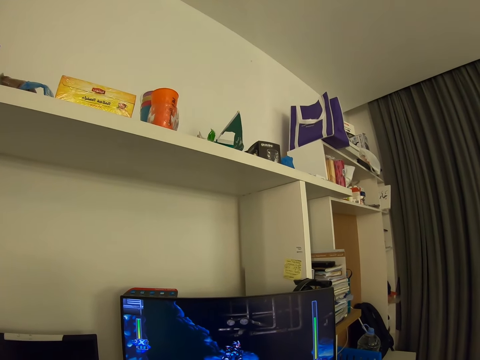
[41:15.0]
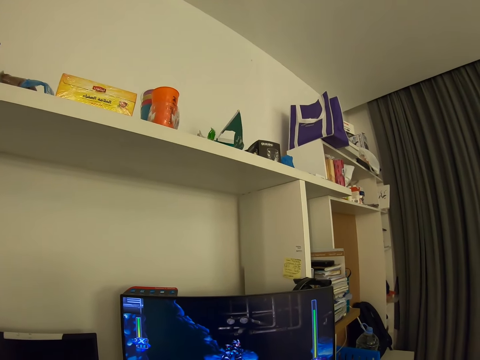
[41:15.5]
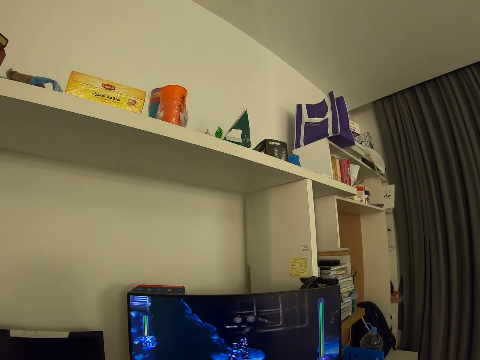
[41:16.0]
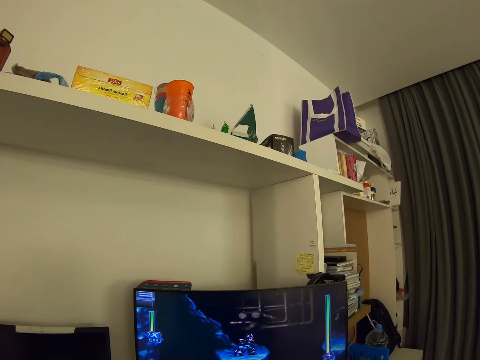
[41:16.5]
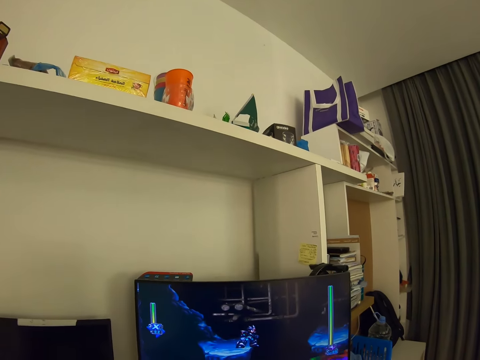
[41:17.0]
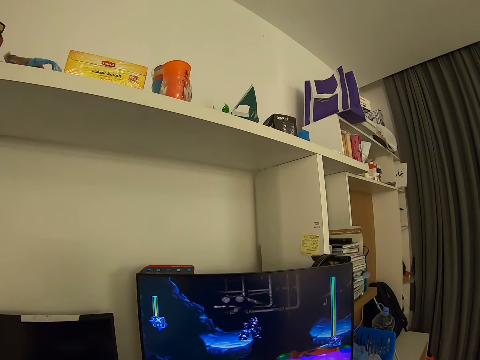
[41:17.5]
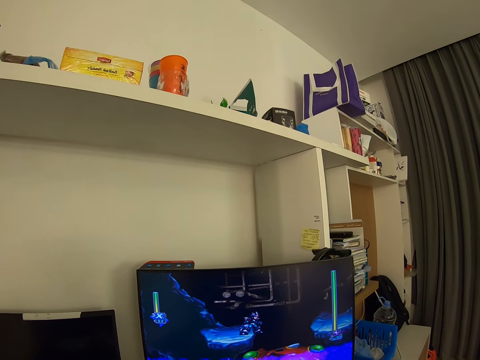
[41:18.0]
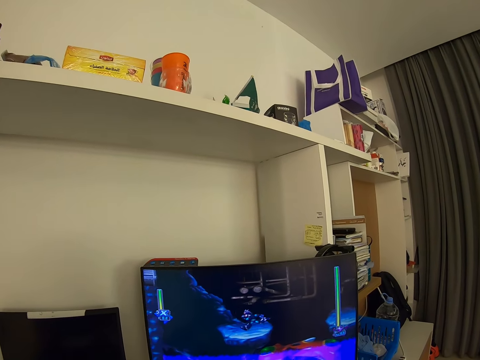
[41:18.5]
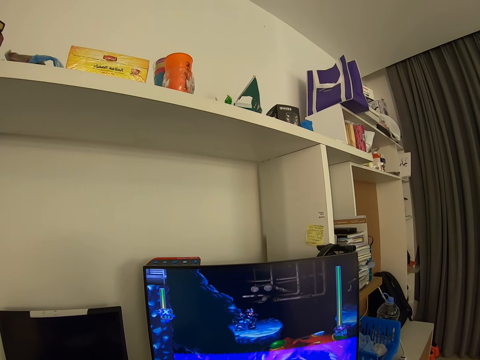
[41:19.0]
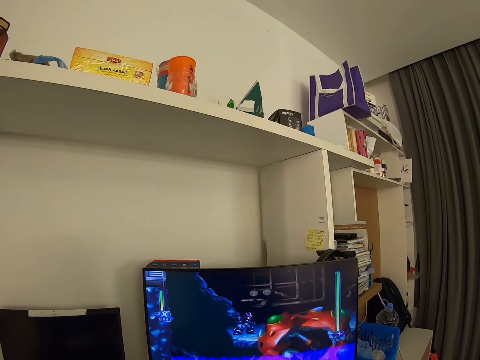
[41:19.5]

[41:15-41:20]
The camera wearer plays a video game on the computer.

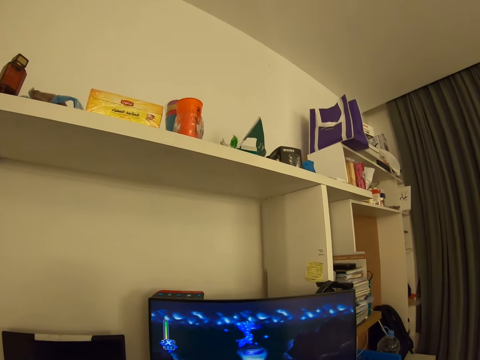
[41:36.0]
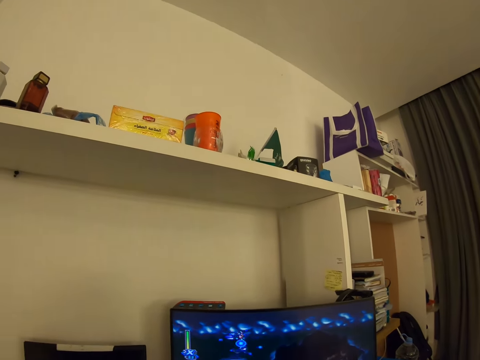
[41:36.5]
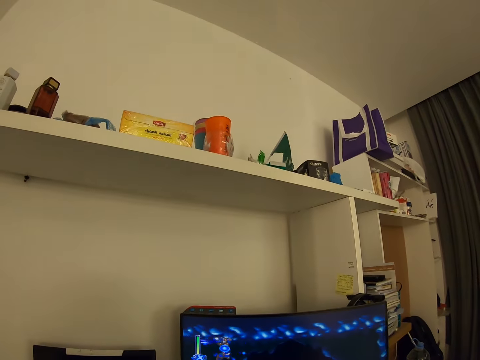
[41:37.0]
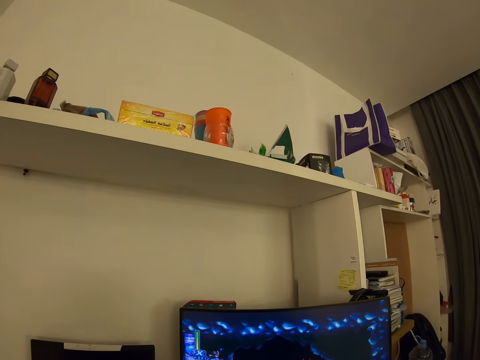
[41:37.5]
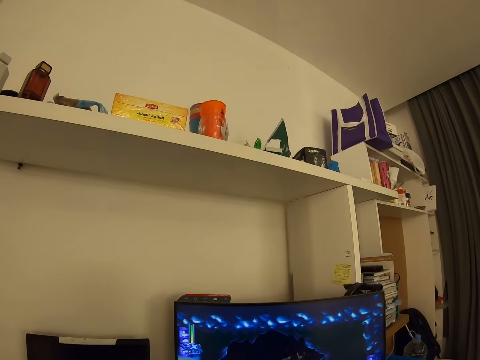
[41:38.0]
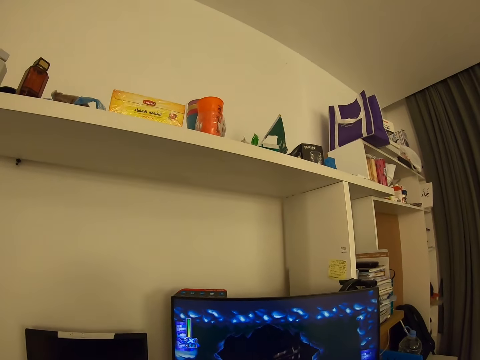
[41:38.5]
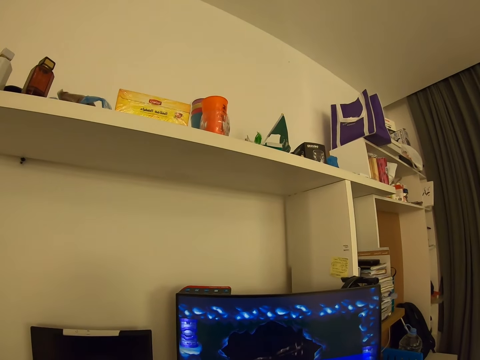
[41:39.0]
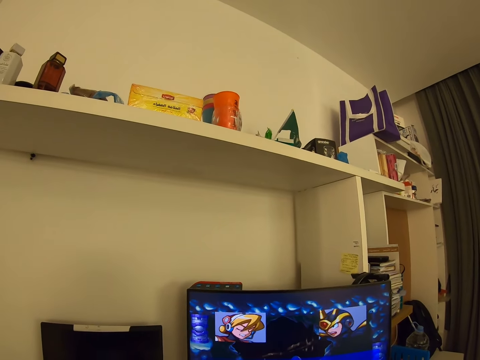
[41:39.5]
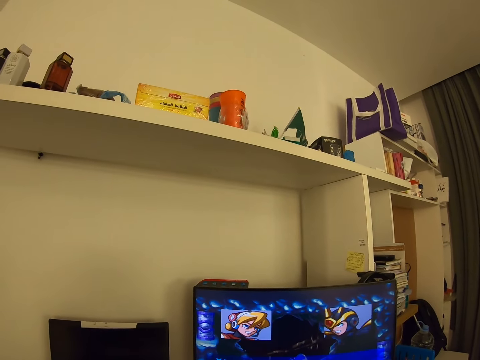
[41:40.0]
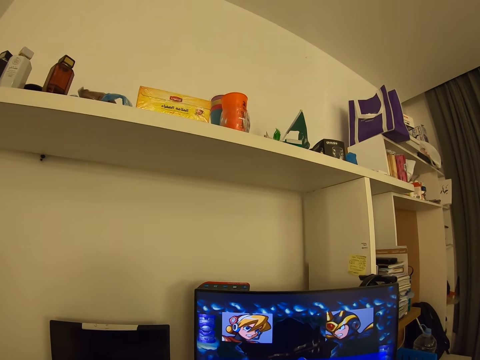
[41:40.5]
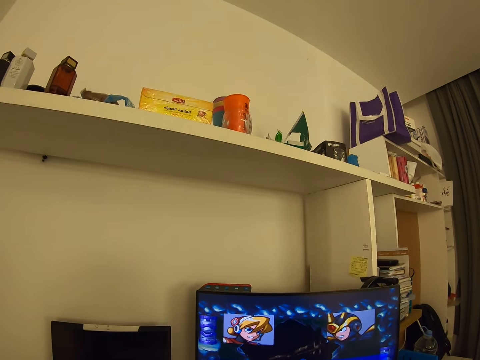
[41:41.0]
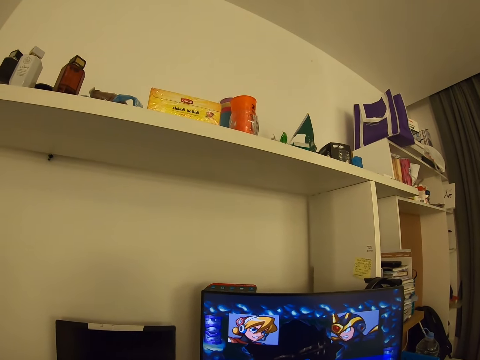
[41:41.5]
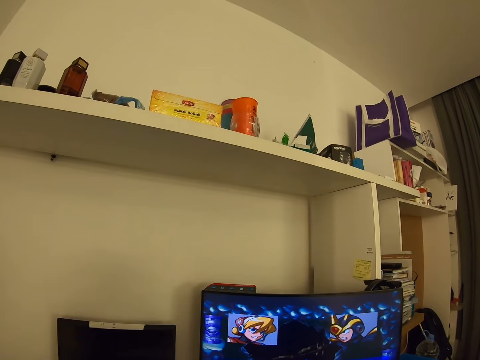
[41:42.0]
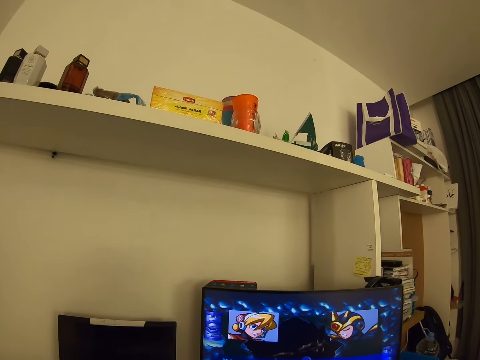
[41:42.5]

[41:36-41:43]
The camera wearer plays a game on the computer.

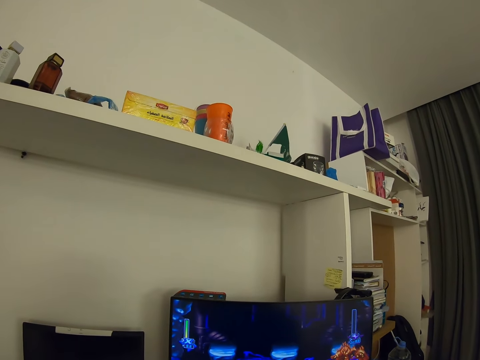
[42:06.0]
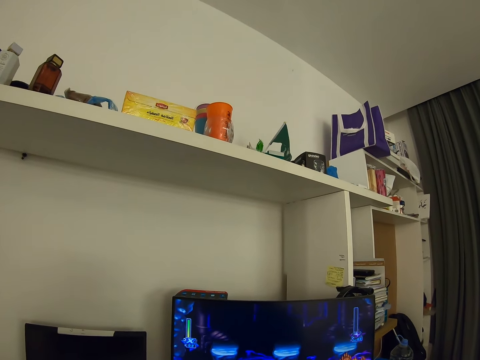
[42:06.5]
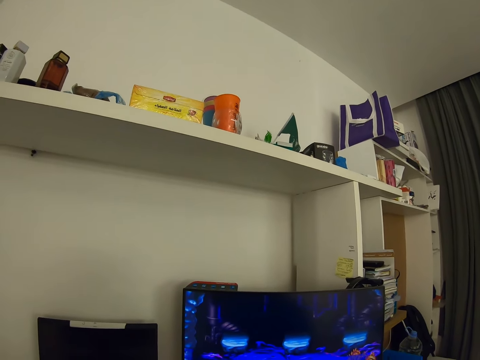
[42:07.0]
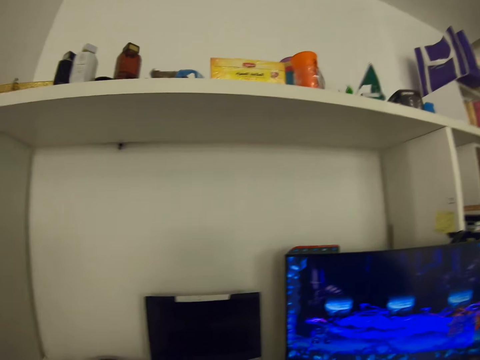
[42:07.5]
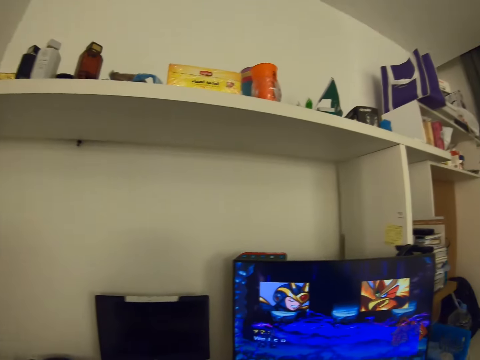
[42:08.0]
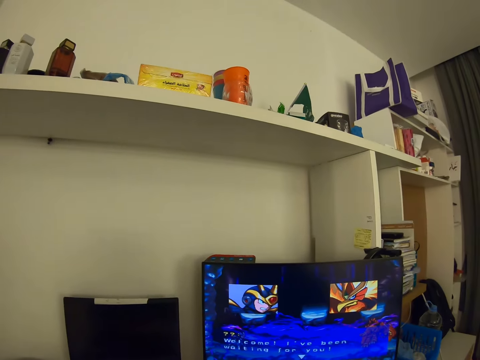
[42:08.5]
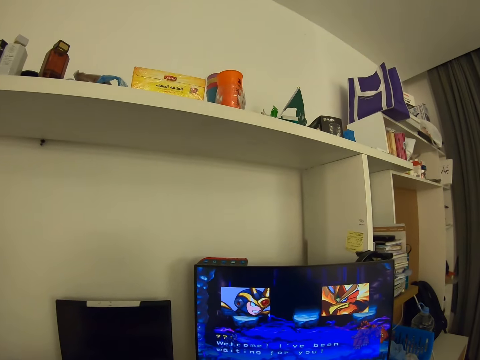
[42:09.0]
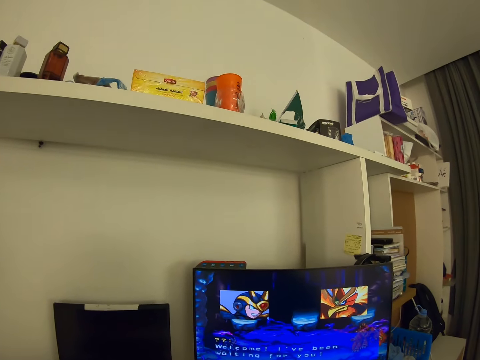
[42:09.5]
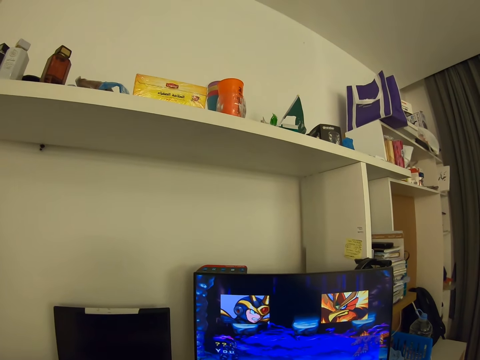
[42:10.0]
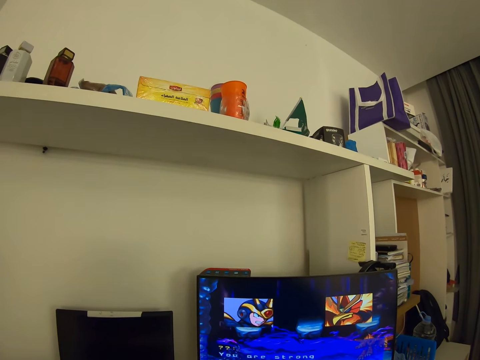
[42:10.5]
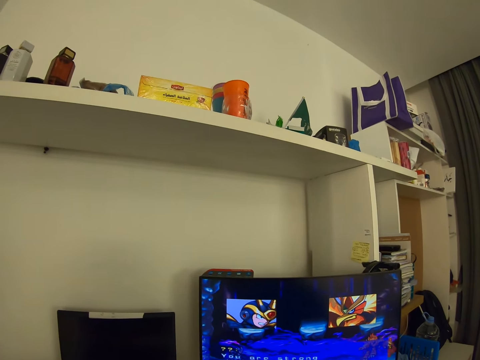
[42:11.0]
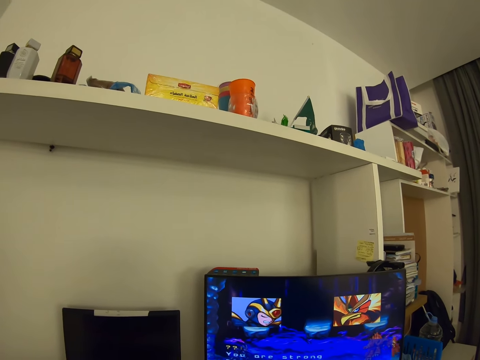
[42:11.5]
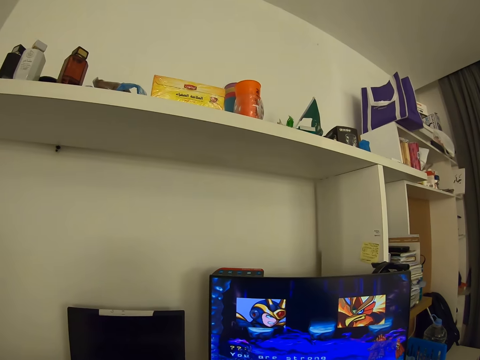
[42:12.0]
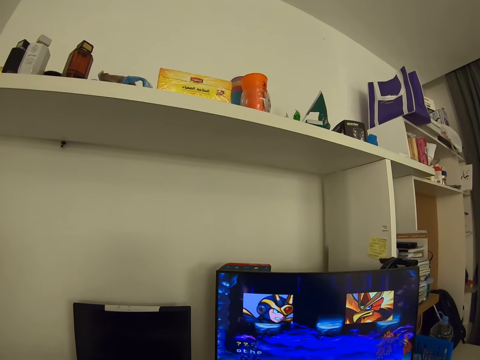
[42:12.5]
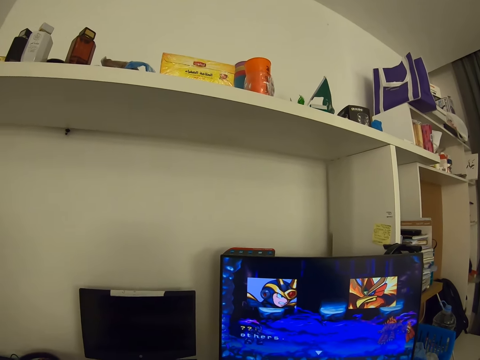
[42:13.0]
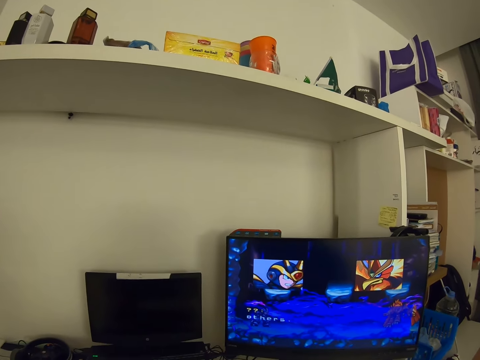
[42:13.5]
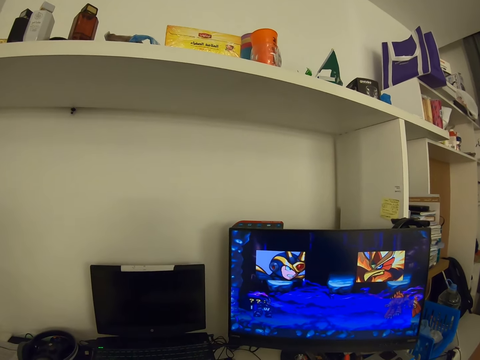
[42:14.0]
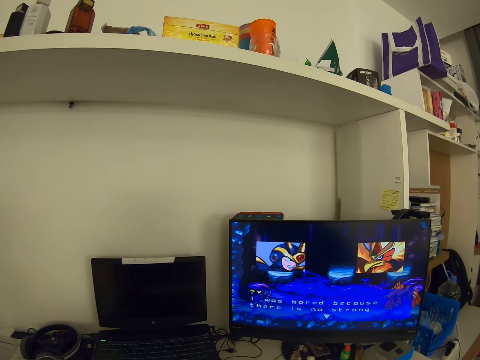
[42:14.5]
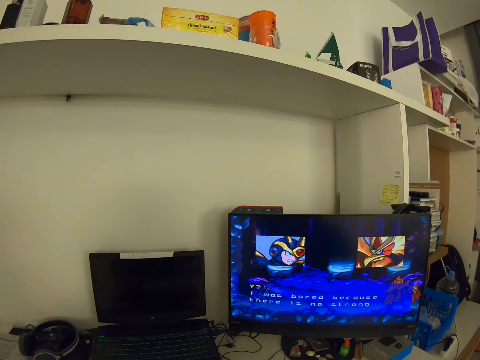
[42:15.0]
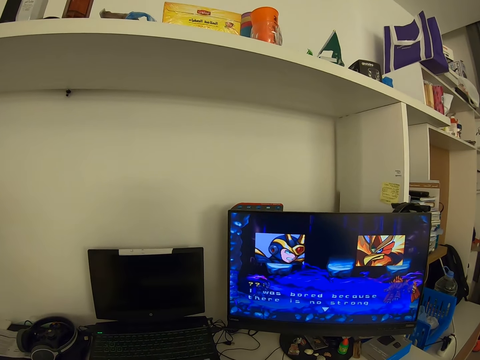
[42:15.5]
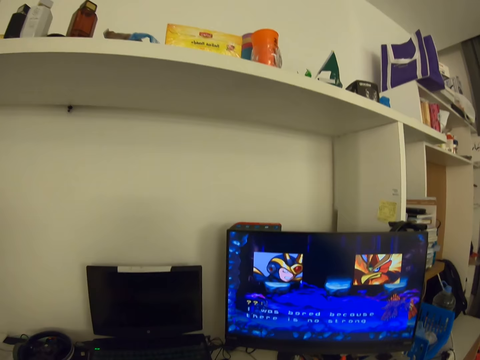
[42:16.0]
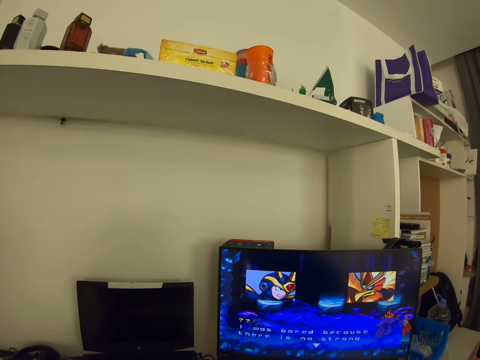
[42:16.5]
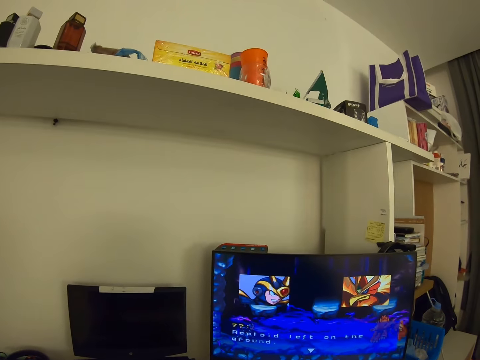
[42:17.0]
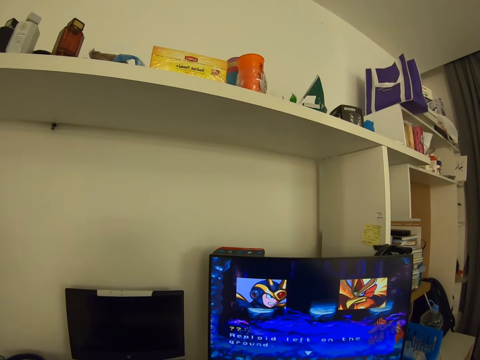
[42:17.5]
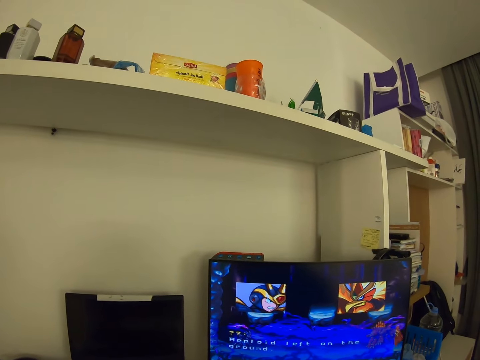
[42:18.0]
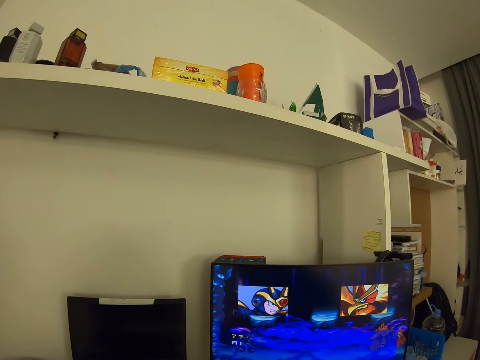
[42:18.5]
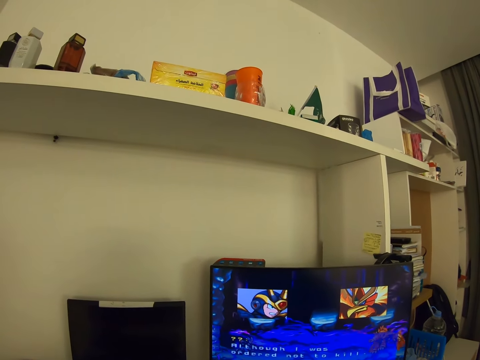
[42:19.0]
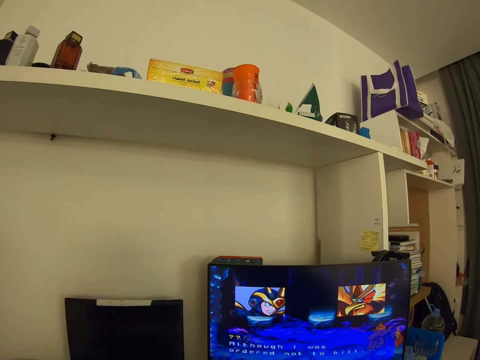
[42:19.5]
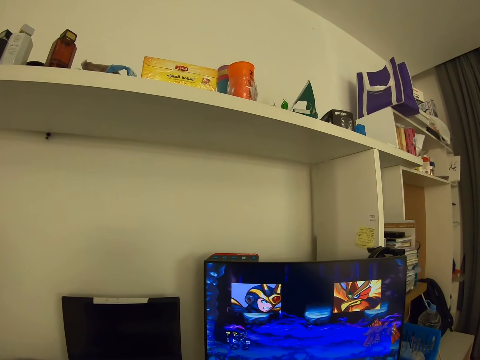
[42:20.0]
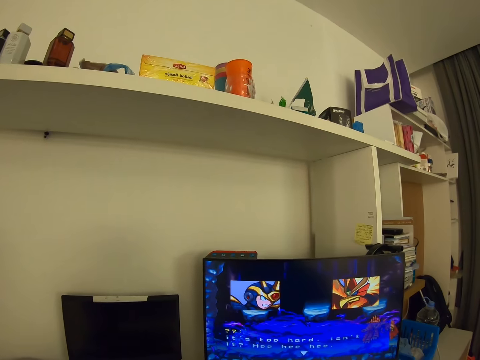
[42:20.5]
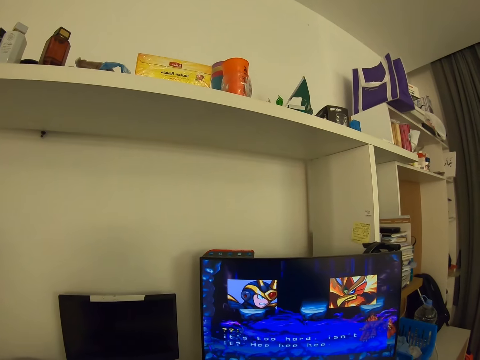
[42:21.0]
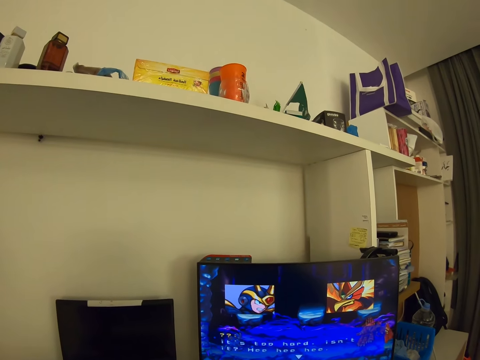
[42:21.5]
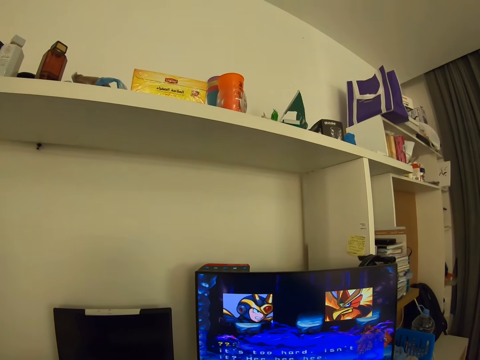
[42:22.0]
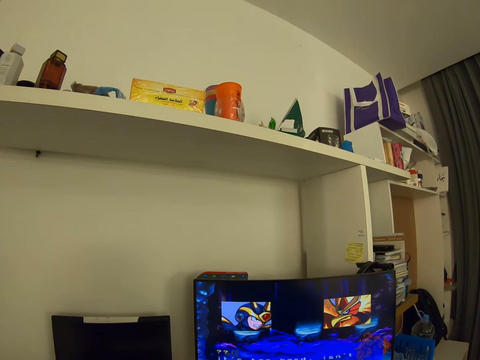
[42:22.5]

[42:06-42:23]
The camera wearer looks around. They play a video game on the computer.
